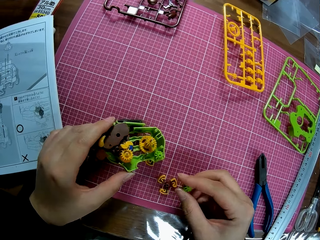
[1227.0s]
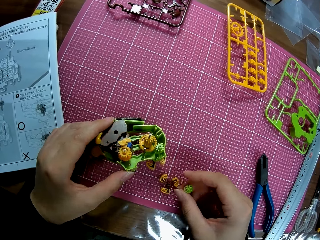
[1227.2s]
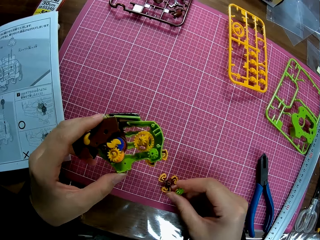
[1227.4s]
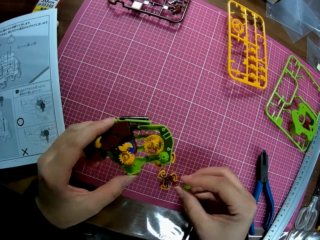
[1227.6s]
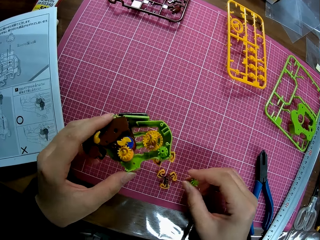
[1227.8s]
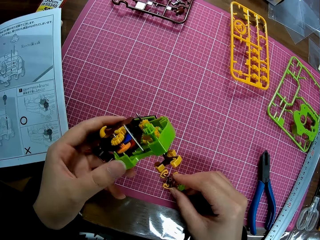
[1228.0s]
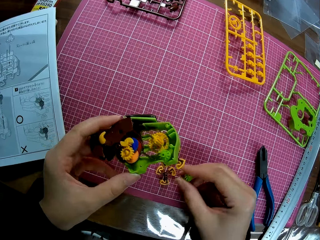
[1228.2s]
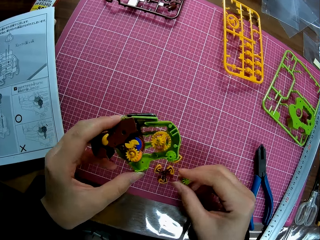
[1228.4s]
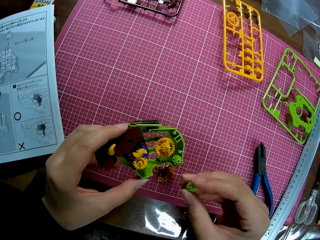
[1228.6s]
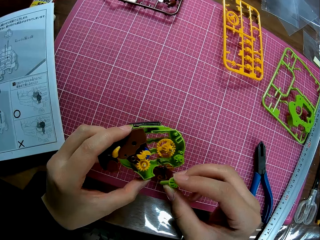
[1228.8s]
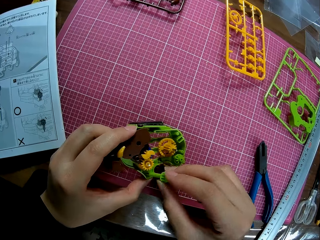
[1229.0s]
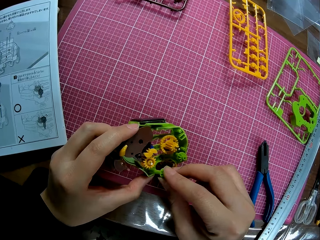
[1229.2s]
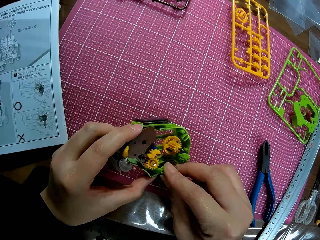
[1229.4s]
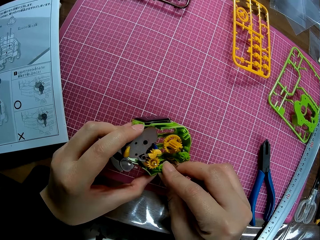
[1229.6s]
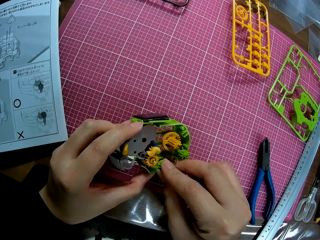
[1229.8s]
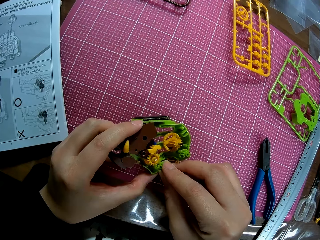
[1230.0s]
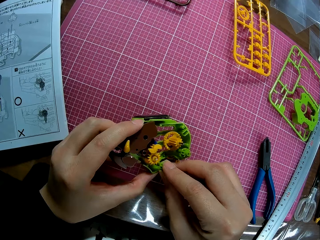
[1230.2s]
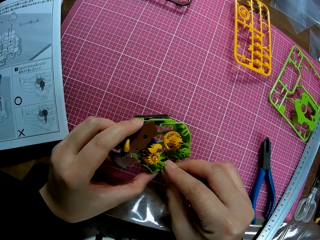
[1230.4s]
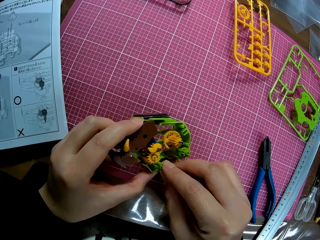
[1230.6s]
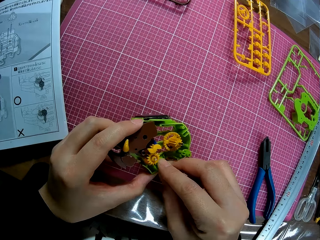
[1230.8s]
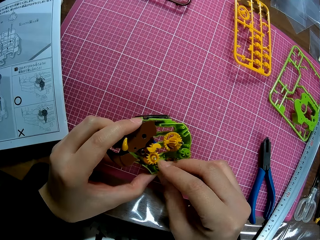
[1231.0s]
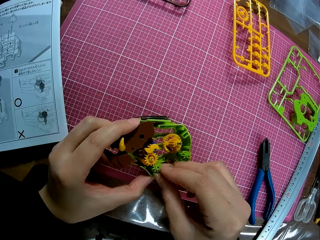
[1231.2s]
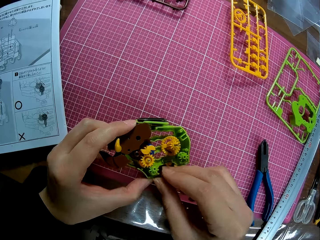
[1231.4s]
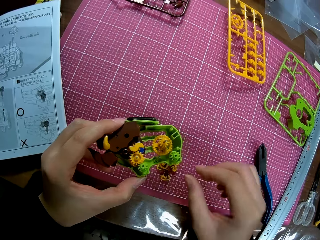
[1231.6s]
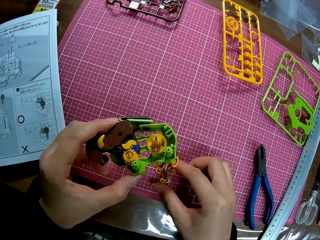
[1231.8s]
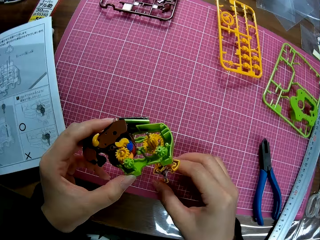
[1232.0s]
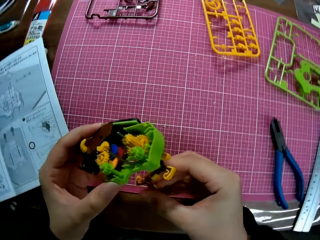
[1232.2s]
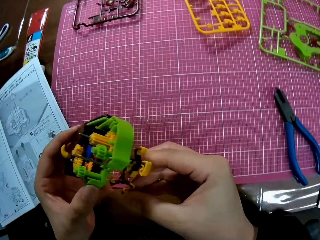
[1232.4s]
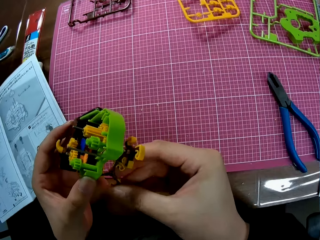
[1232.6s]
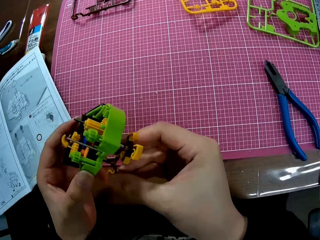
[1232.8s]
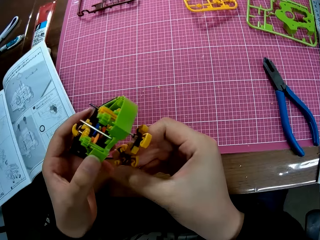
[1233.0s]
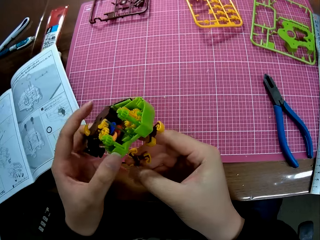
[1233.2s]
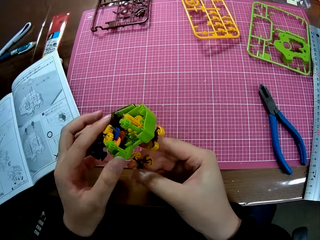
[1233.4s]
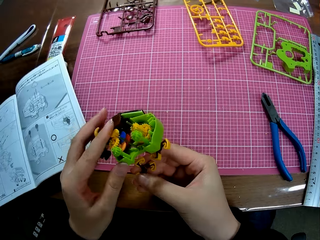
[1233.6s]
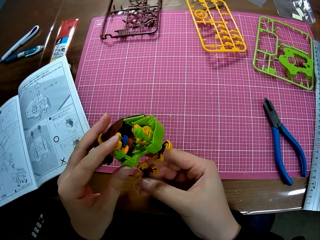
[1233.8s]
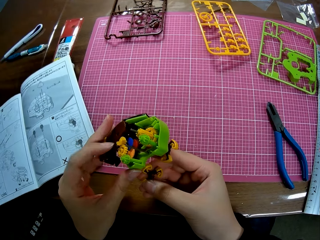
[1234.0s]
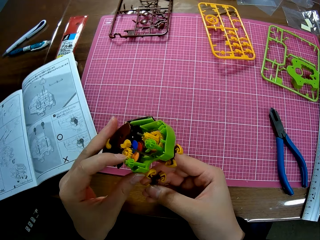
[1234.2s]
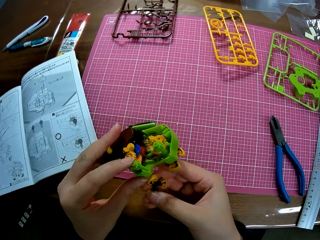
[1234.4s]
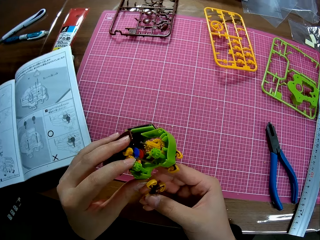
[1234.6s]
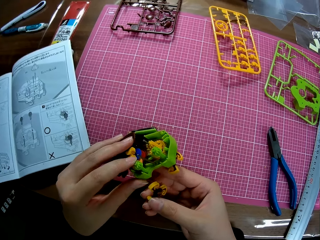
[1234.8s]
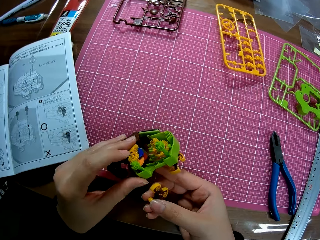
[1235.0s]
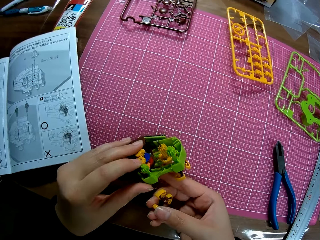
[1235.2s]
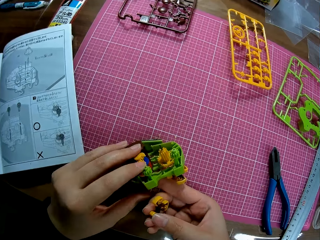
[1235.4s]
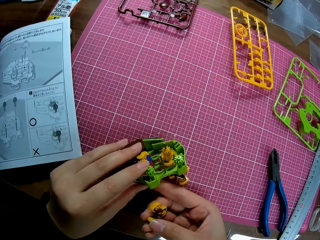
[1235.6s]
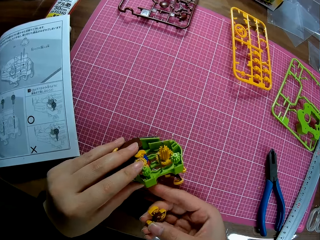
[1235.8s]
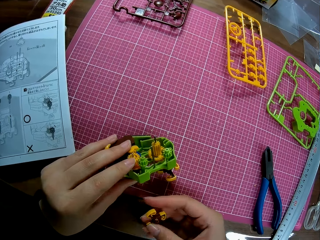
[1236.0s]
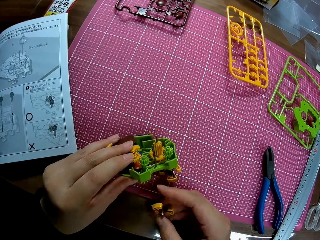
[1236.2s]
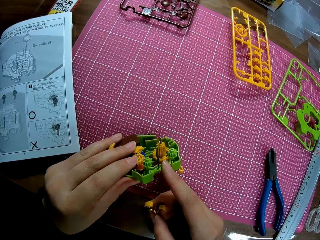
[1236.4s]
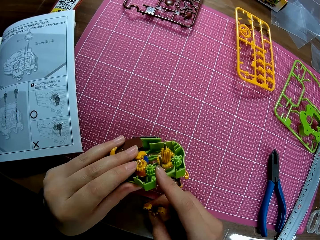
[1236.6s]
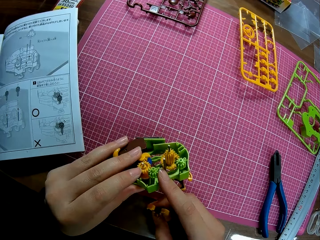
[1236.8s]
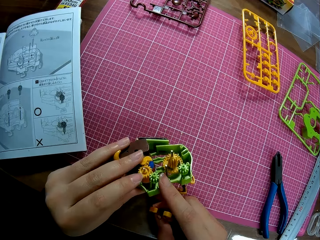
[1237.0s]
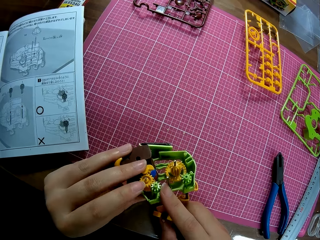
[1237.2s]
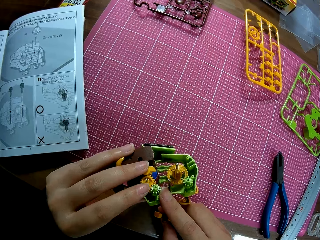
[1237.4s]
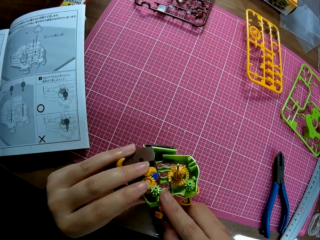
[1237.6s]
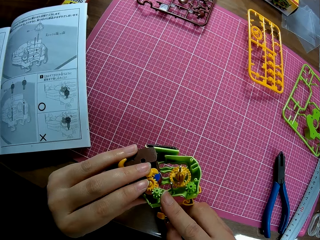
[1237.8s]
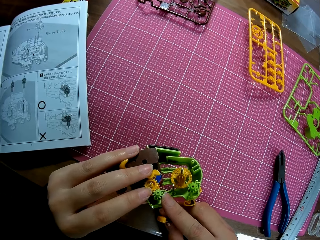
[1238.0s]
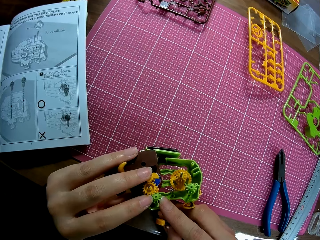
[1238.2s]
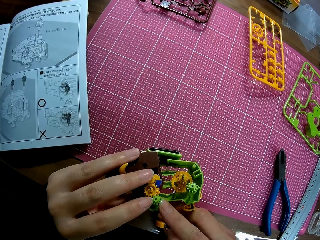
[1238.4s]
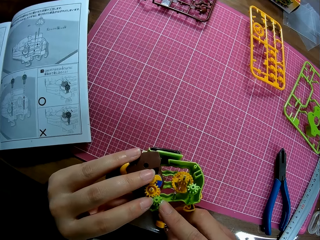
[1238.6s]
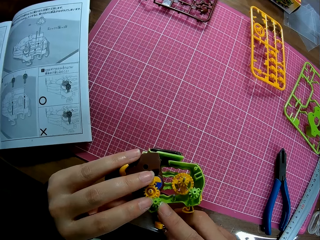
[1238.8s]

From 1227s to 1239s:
The camera wearer fixes the shaft into the body. They pick up the plastic model from the cutting mat. They fix the piece on the body of the model.

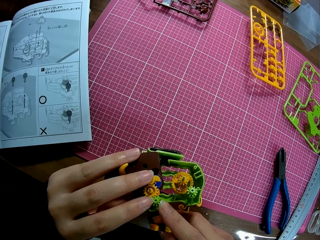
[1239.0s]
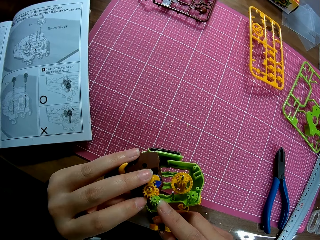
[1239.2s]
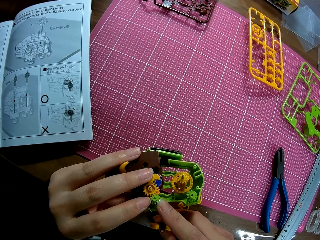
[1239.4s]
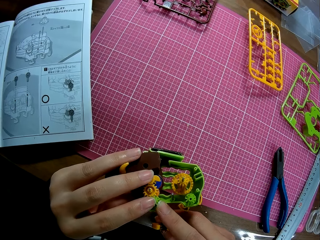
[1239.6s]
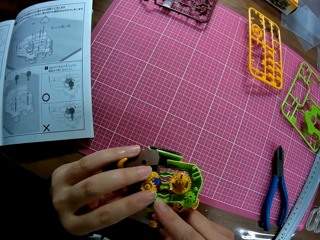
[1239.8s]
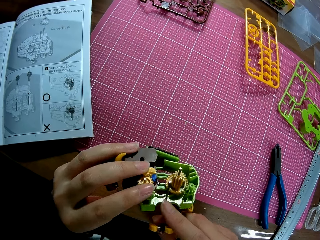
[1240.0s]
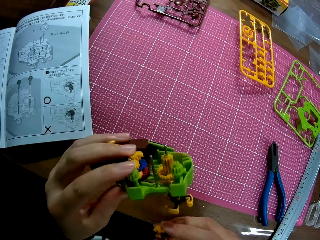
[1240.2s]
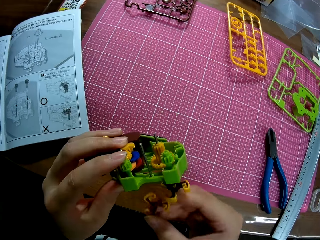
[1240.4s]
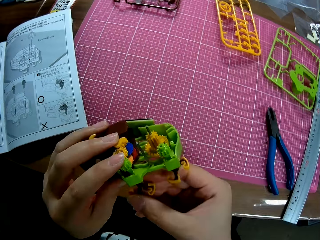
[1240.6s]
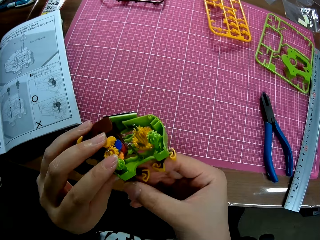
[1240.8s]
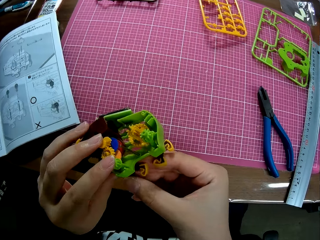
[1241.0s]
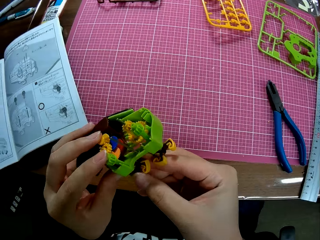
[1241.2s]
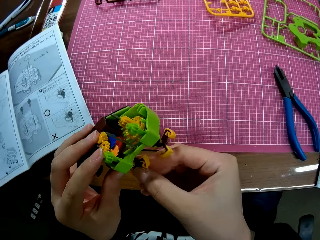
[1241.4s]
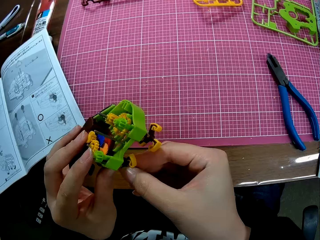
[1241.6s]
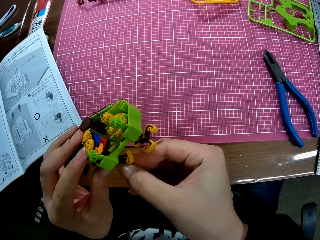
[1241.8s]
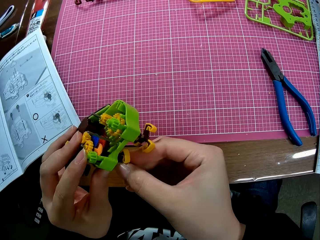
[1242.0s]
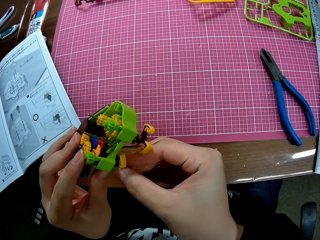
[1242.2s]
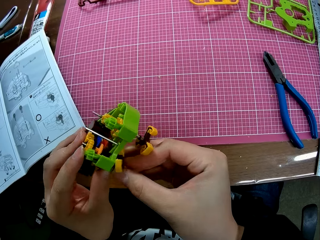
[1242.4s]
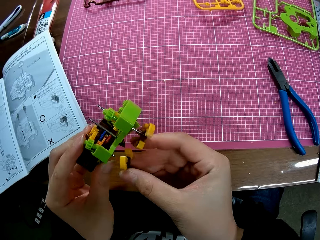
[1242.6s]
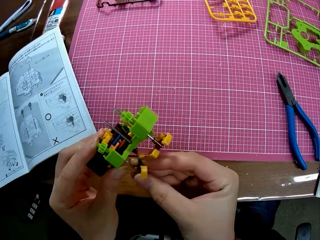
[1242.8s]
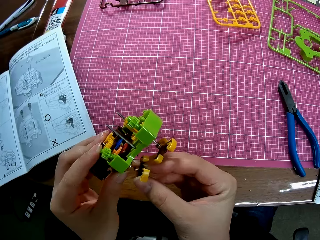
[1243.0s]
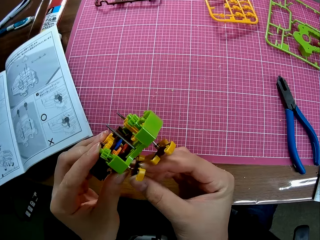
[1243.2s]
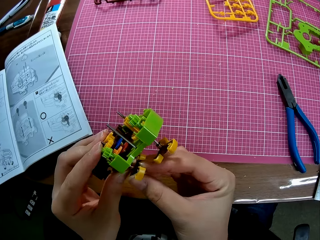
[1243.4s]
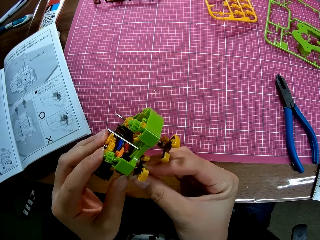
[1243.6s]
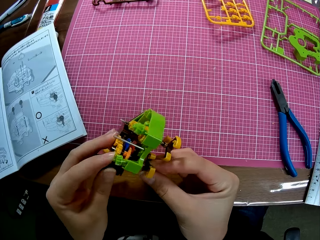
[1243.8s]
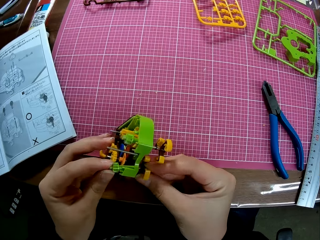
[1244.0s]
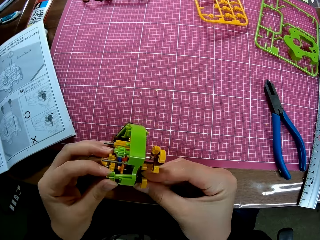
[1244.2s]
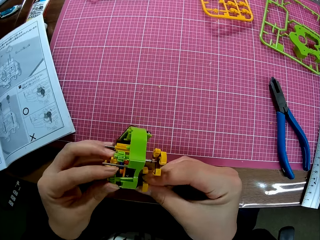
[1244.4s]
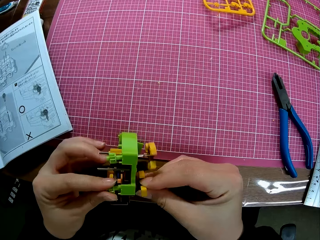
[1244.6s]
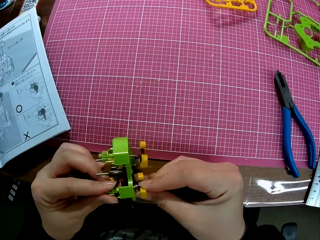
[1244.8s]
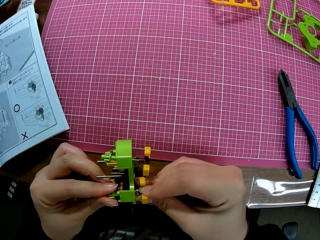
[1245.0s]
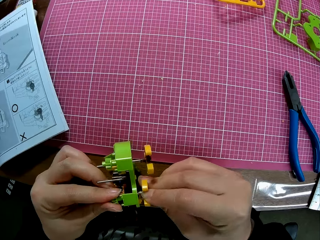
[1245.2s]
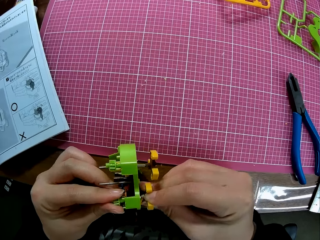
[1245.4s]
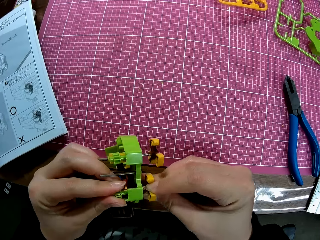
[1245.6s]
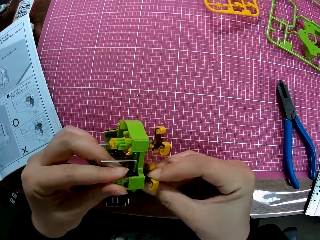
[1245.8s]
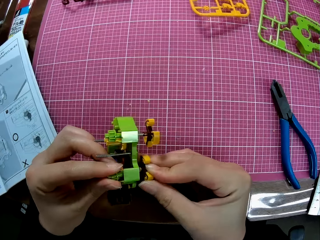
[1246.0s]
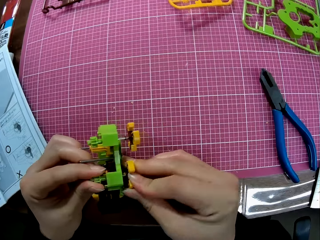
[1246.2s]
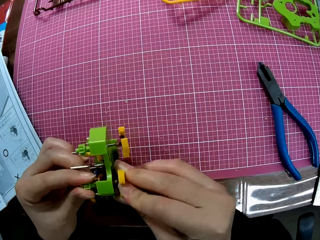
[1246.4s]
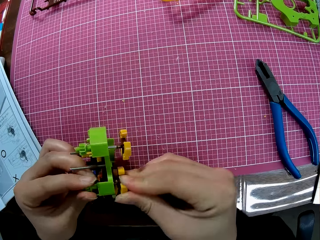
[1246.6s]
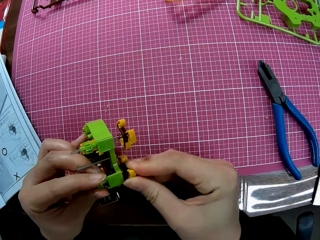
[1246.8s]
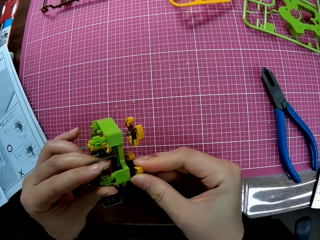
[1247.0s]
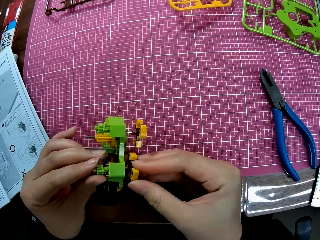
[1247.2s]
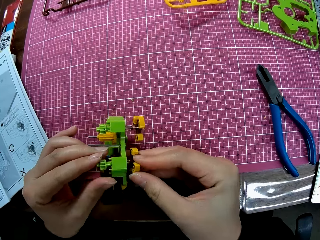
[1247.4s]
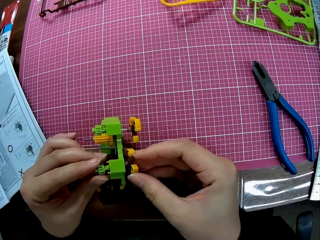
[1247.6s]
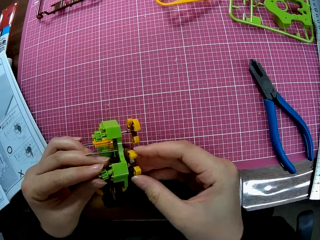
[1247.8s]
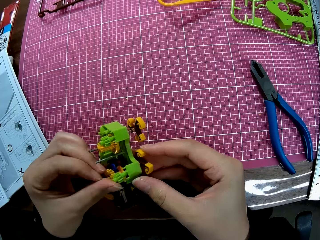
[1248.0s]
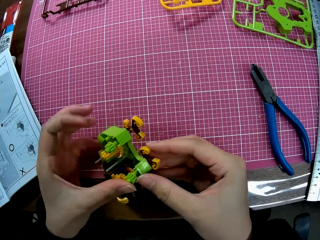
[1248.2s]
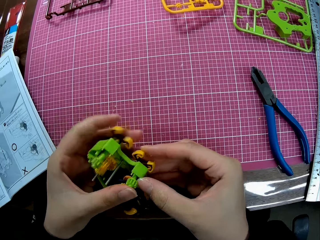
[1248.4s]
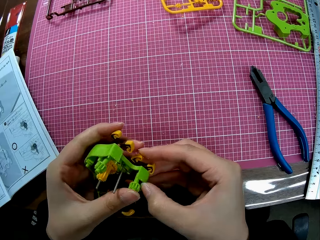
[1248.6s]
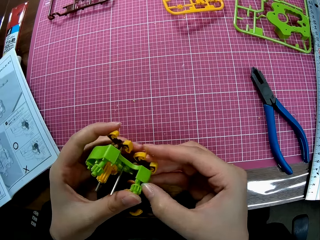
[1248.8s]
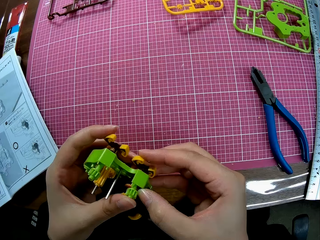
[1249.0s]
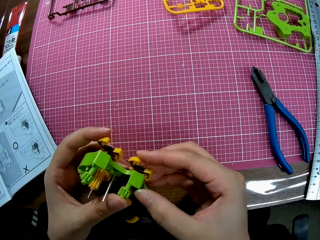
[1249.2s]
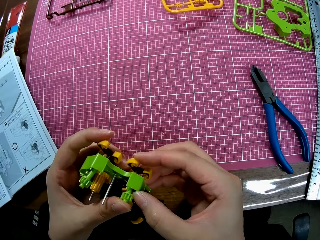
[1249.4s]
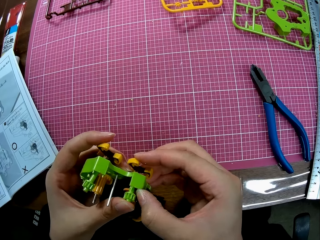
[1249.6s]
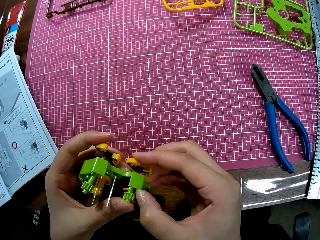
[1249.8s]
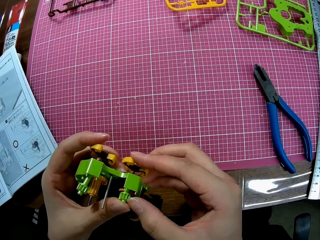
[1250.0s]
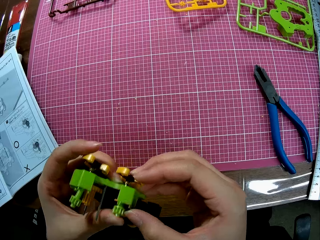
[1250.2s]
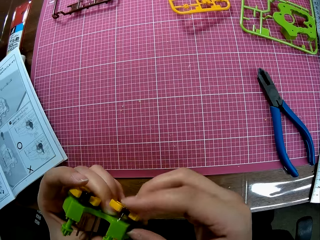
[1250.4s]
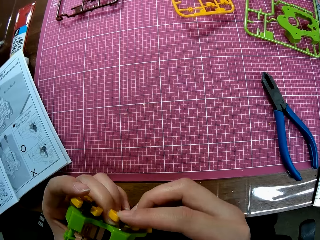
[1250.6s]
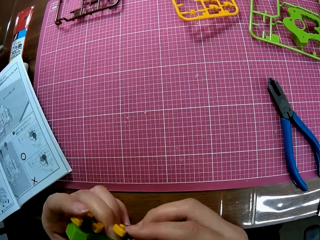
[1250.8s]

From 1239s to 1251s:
The camera wearer fixes the plastic model to the plastic model.
